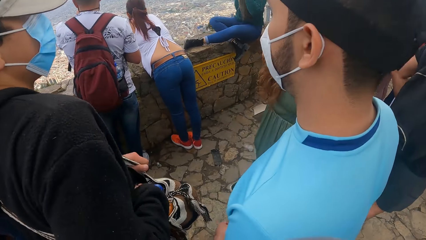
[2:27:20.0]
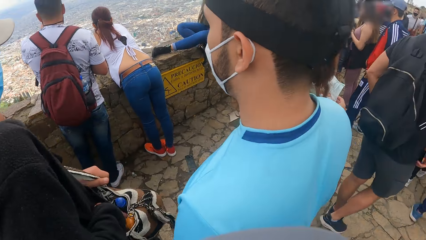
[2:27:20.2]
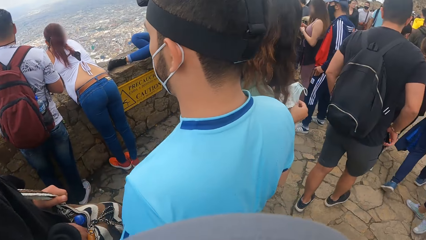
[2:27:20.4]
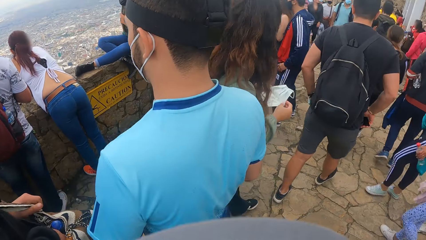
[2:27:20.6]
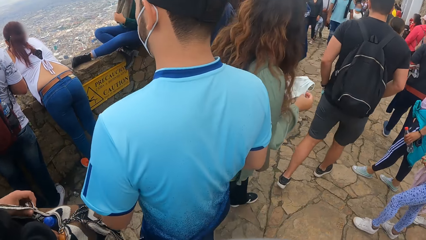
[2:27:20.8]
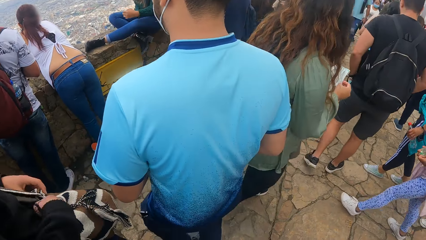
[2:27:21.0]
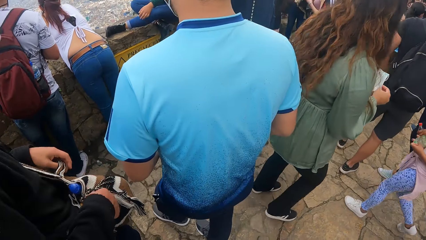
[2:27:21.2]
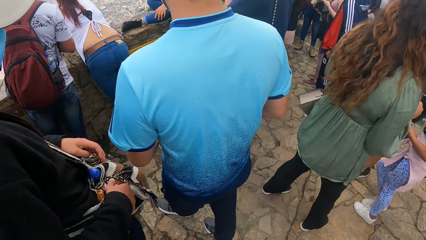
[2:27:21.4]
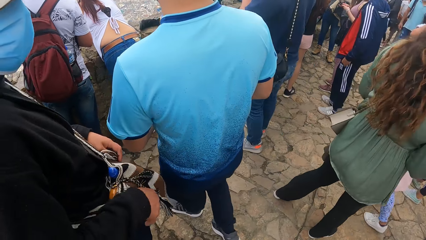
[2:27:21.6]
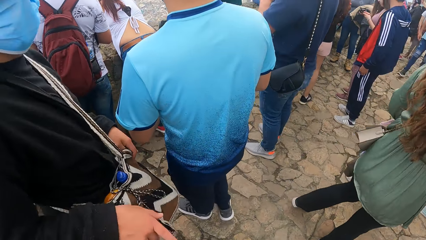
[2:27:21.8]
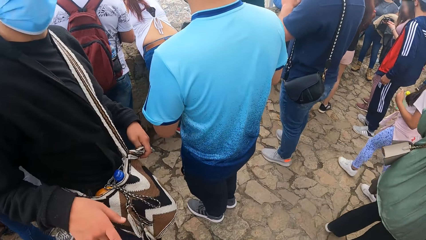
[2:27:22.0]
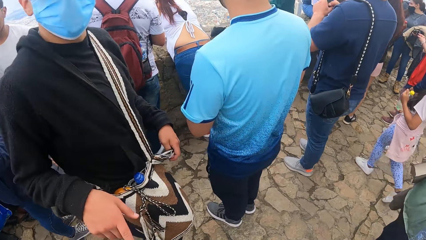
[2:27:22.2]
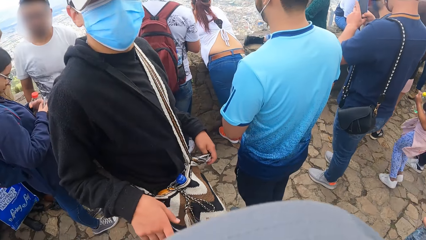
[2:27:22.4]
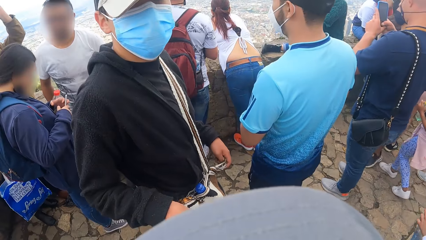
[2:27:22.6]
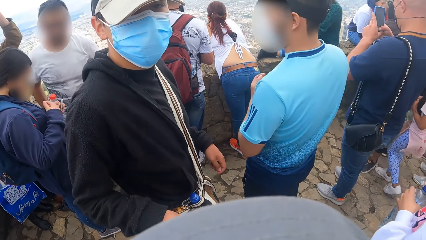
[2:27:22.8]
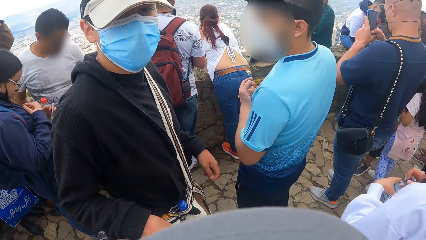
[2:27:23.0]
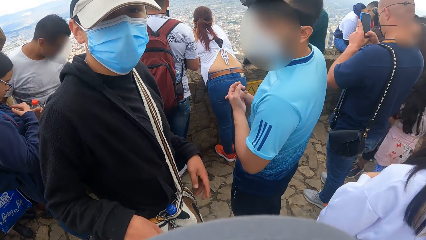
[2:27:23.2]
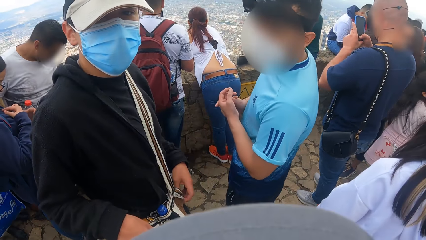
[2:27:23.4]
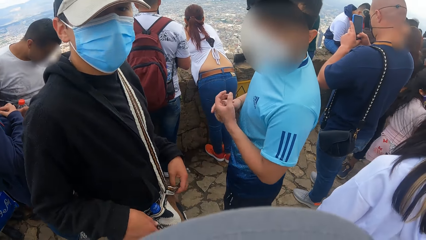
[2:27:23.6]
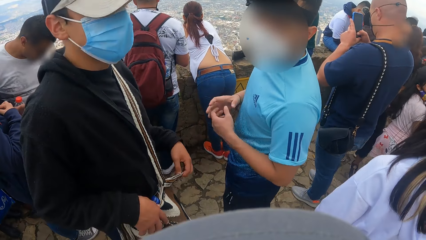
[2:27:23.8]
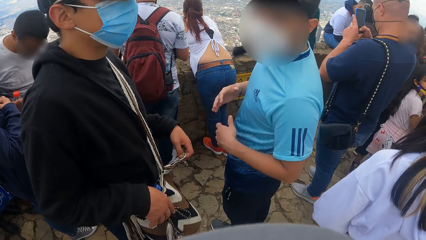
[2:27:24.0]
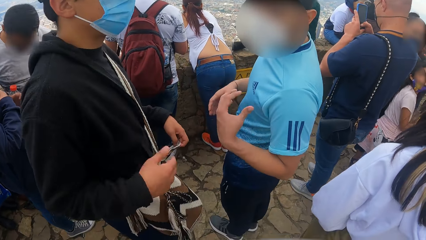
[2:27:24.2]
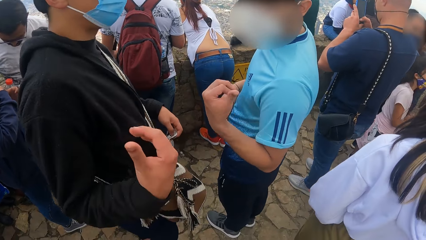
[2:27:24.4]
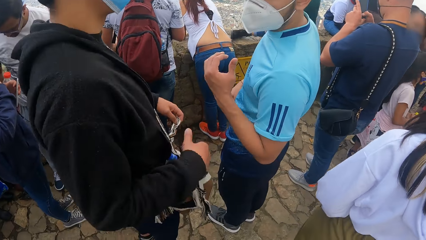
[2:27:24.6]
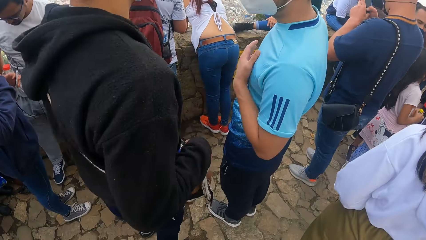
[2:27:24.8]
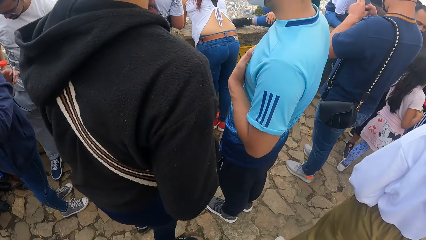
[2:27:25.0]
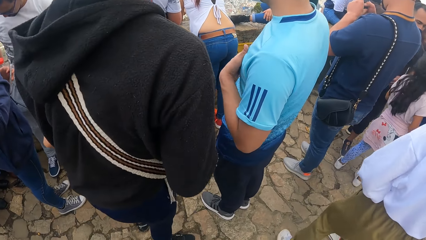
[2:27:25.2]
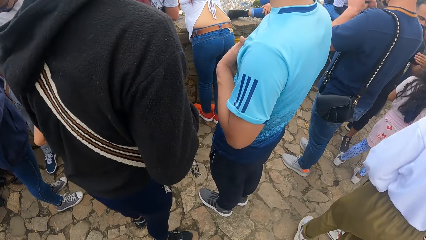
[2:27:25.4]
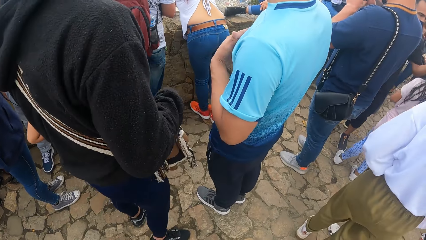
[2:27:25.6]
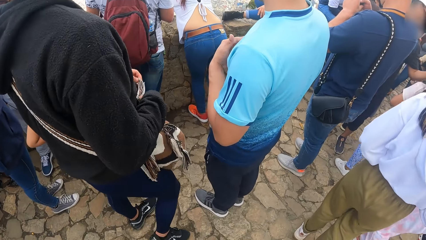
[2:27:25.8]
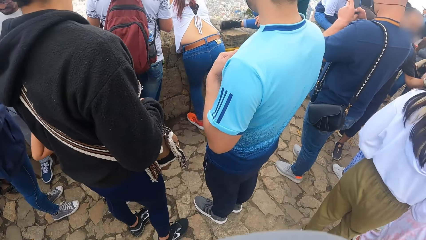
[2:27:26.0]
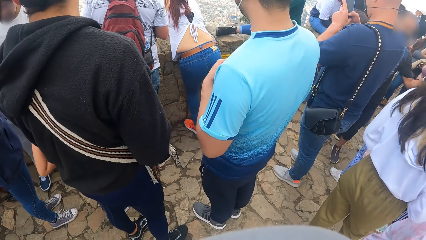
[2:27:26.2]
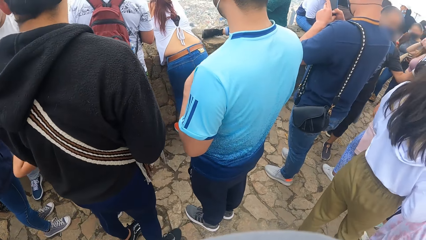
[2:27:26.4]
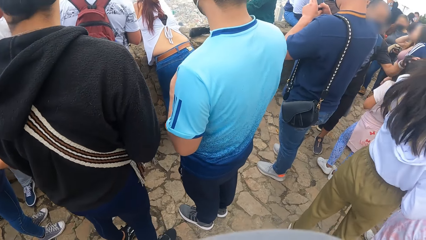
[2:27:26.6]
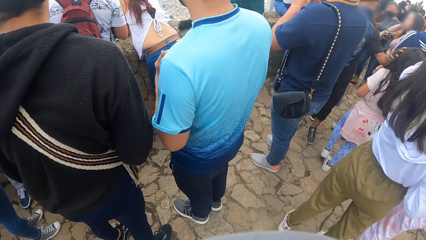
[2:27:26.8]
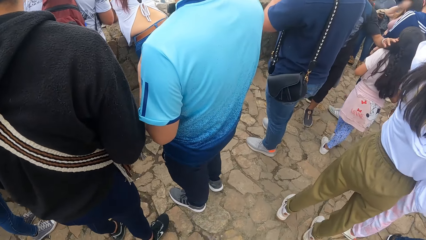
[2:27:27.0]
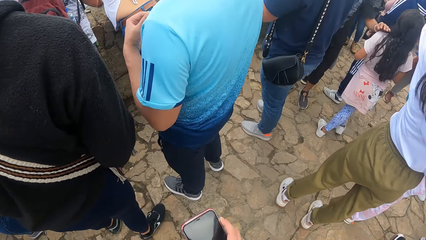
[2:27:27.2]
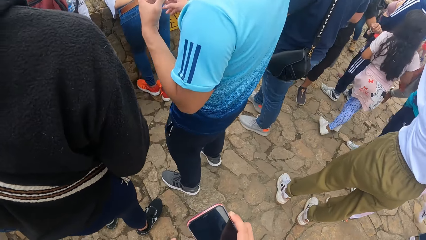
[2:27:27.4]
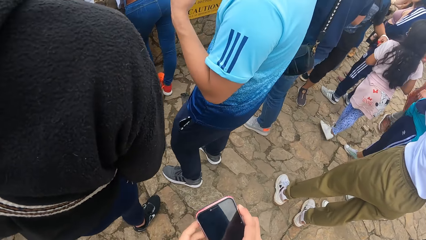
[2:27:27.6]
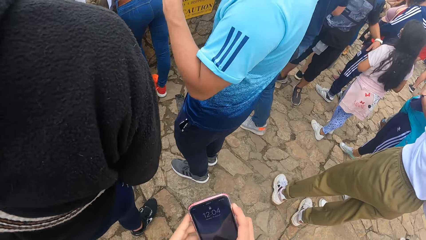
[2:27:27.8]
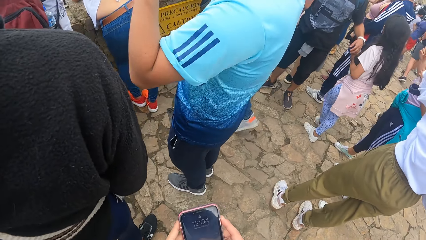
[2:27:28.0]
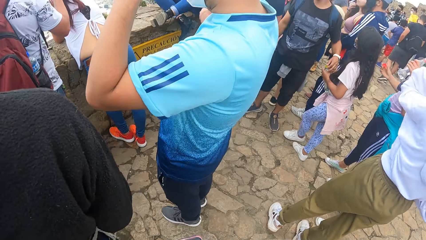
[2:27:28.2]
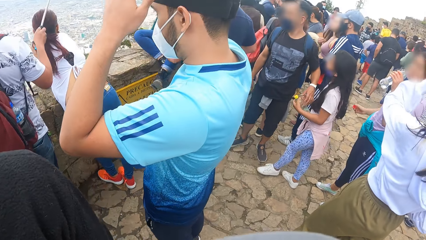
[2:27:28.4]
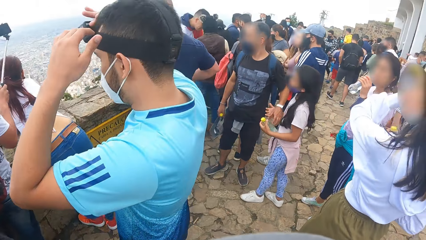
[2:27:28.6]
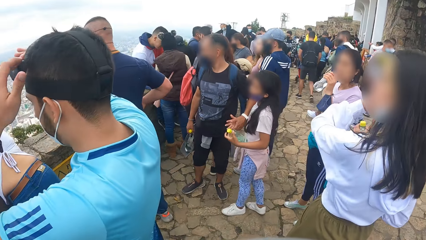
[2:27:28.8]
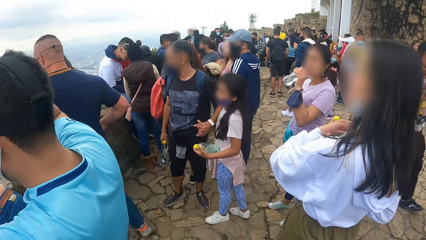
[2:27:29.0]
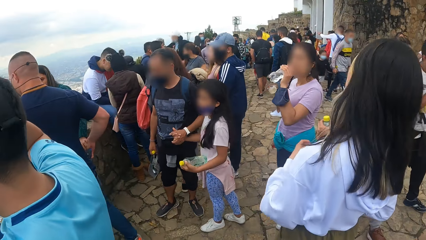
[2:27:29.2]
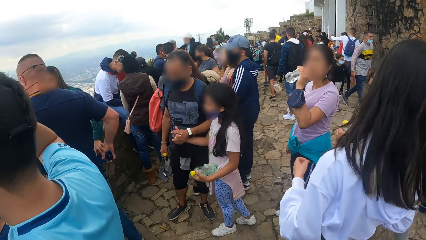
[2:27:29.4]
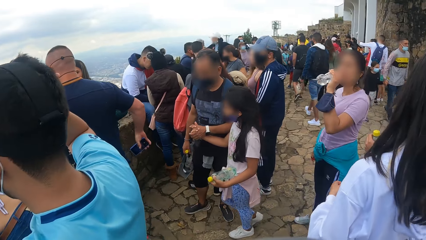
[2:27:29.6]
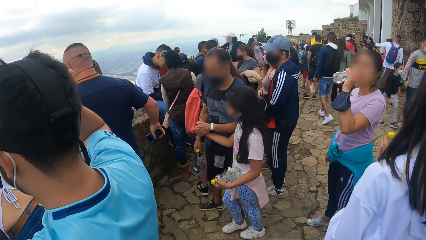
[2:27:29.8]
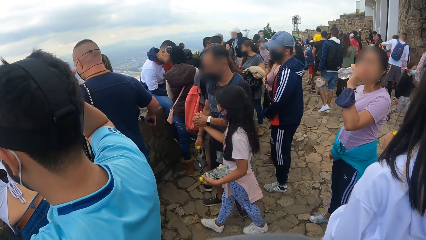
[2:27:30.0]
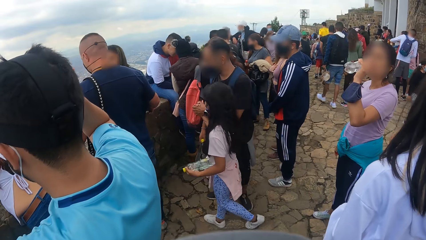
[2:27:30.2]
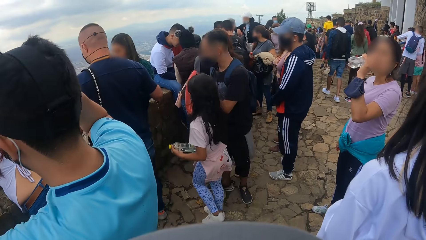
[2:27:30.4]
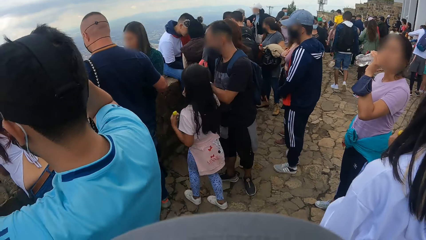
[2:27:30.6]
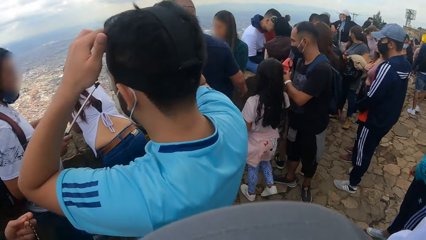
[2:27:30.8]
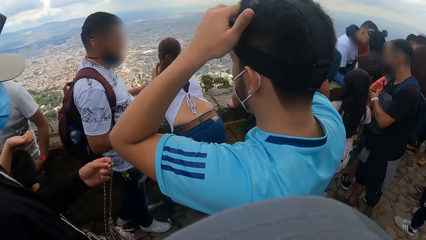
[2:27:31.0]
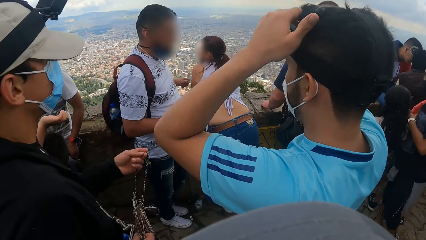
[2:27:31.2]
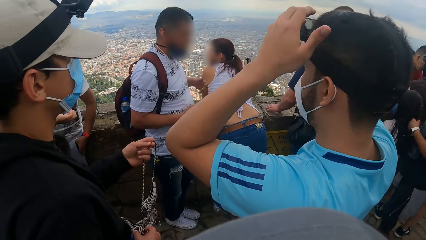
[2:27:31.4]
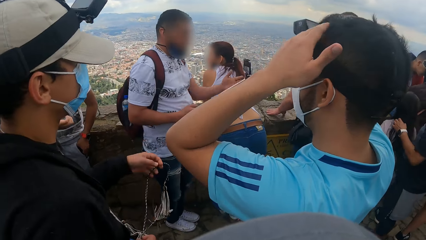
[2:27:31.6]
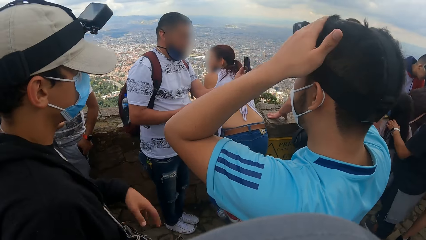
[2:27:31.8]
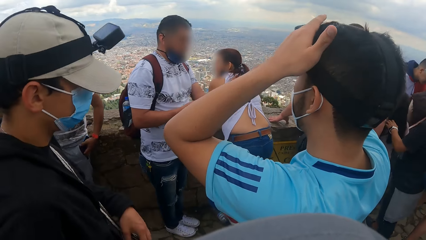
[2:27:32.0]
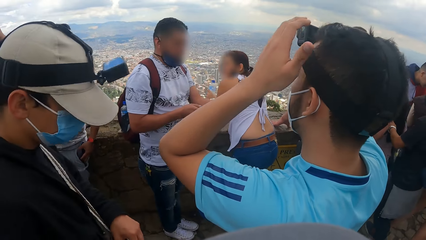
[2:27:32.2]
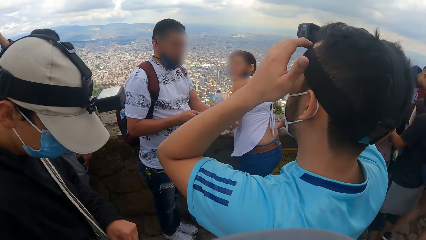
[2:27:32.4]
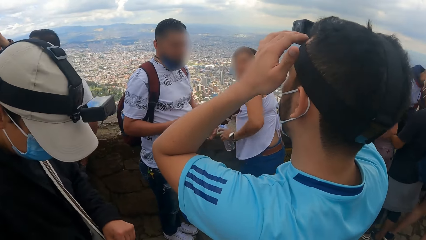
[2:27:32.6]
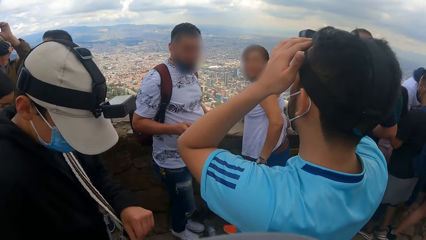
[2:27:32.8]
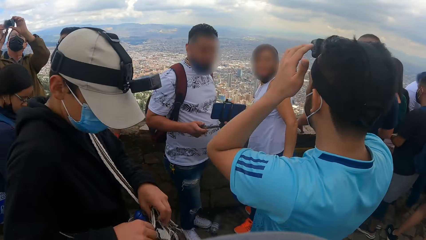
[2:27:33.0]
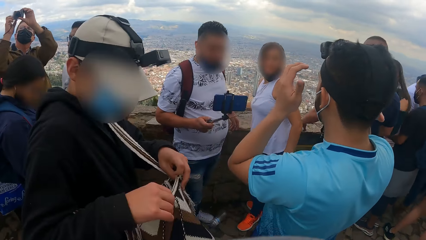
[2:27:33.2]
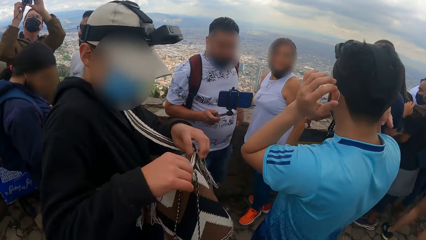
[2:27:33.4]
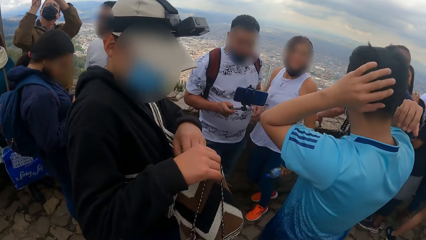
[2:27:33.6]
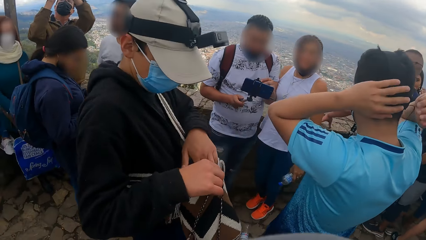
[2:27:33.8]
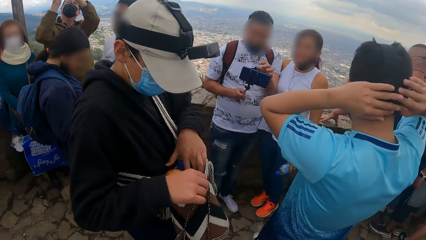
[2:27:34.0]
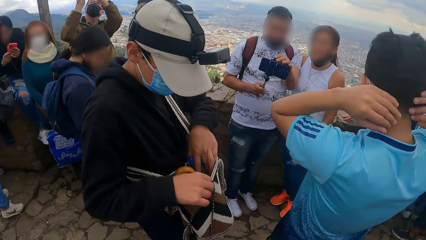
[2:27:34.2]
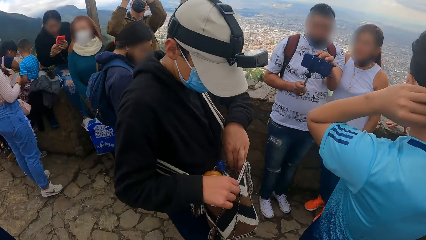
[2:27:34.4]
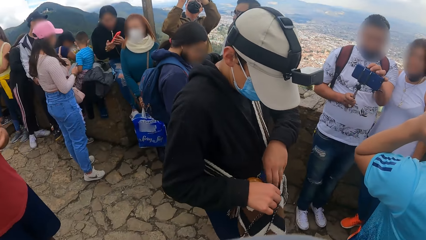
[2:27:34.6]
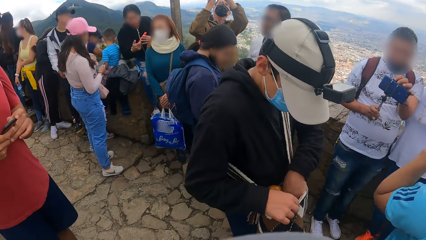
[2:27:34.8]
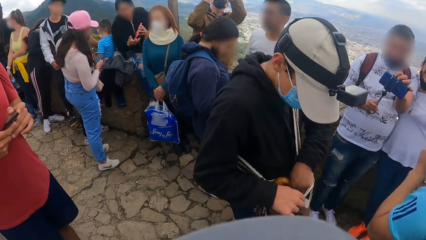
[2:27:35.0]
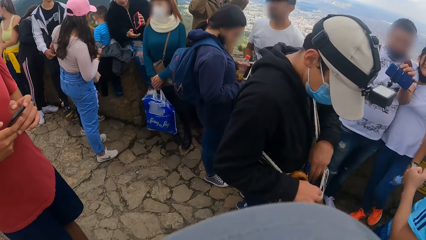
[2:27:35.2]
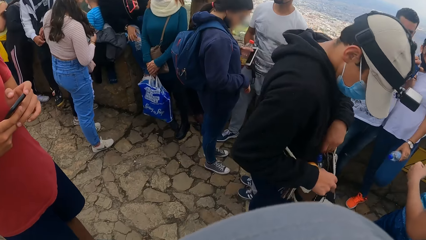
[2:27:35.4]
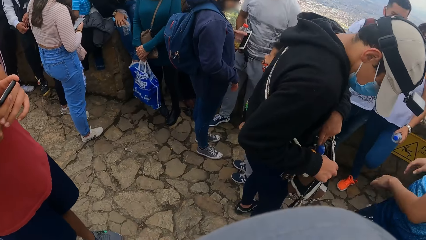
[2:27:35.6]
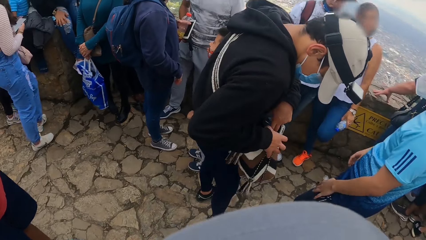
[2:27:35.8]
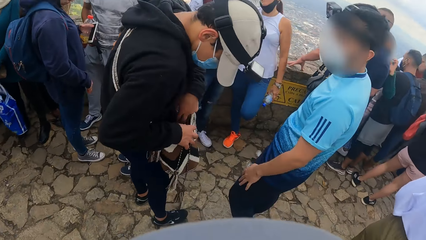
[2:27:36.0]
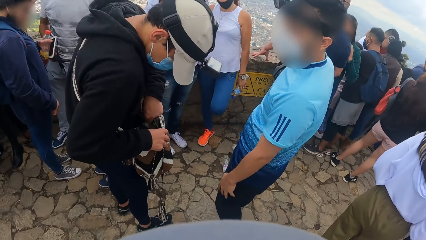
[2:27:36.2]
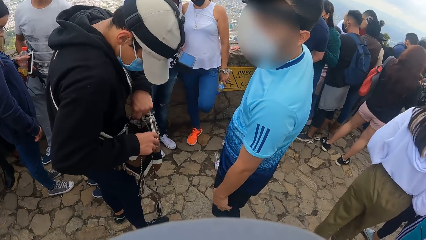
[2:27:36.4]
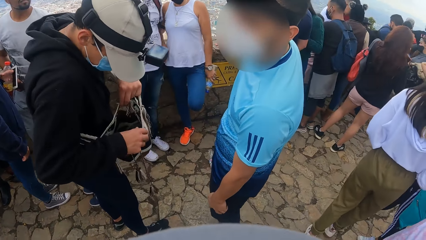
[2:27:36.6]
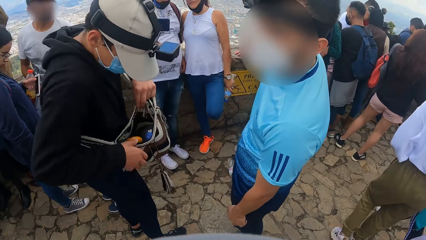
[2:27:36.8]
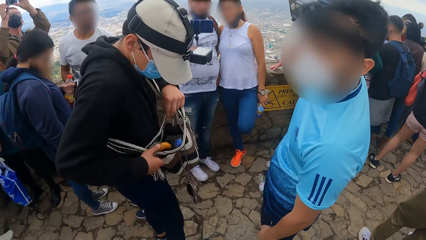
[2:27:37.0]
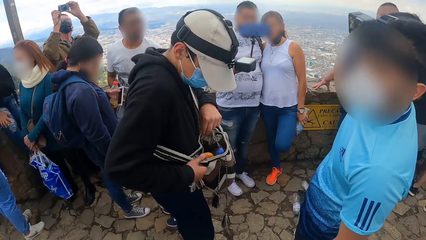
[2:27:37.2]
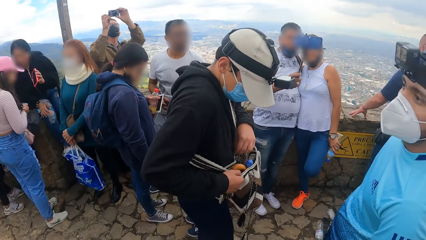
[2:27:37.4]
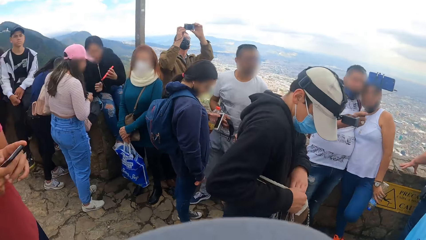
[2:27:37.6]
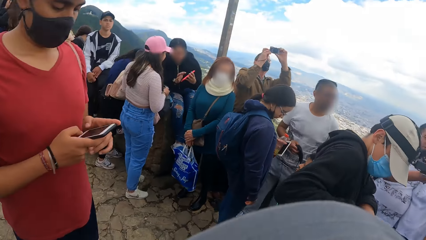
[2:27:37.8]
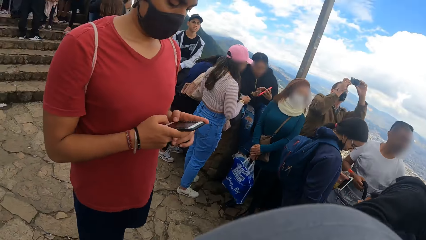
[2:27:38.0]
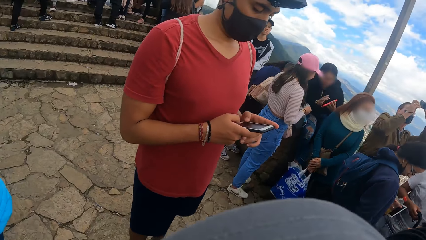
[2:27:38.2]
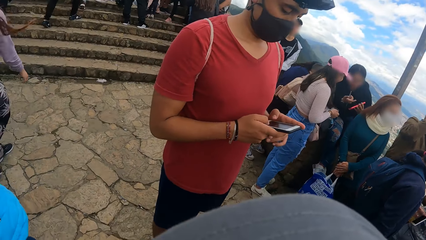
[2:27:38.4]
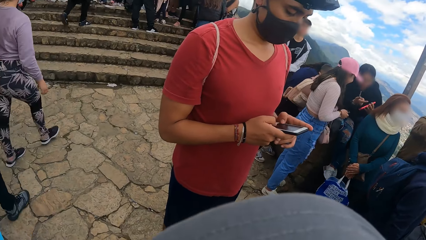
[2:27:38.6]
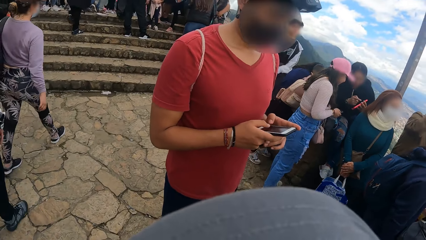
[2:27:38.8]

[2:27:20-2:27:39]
A man engages the camera wearer. Another man engages the camera wearer. The camera wearer picks a phone from his right pocket with his right hand. He uses the phone. He holds the phone with both hands. He looks around. A third man searches a bag with his left hand. A fourth man operates the phone with both hands. The second man engages the camera wearer. The camera wearer looks around.
